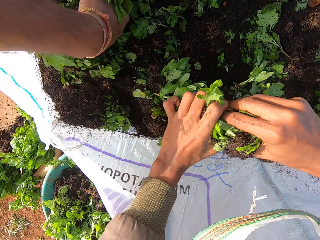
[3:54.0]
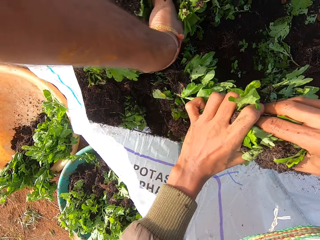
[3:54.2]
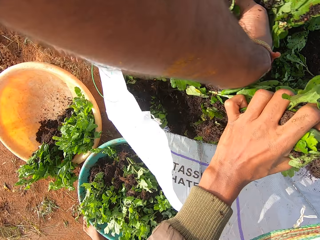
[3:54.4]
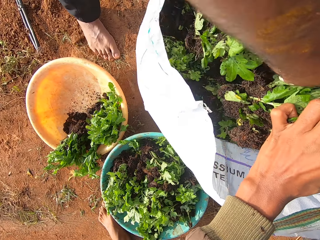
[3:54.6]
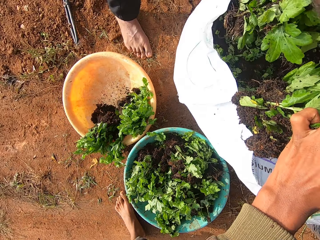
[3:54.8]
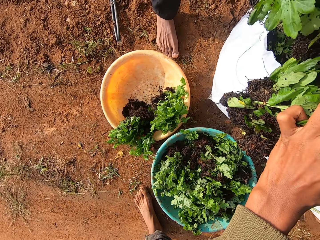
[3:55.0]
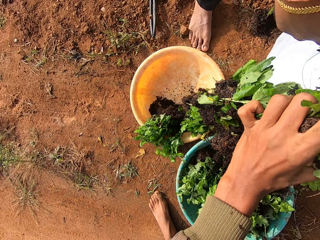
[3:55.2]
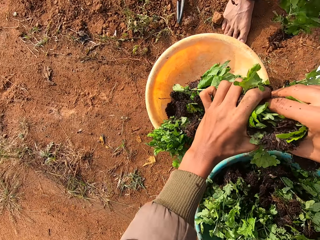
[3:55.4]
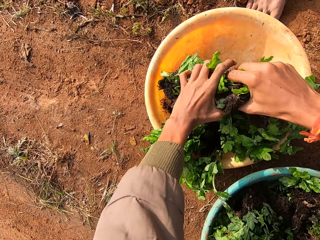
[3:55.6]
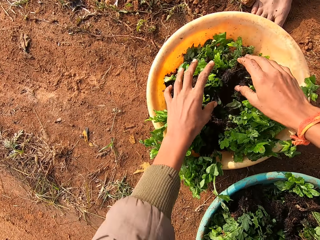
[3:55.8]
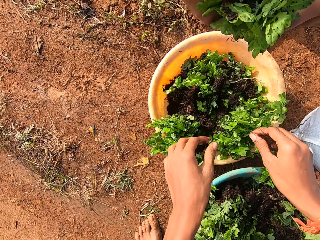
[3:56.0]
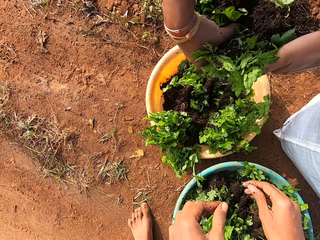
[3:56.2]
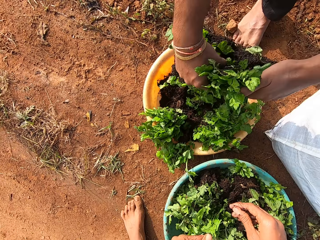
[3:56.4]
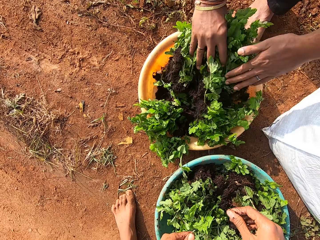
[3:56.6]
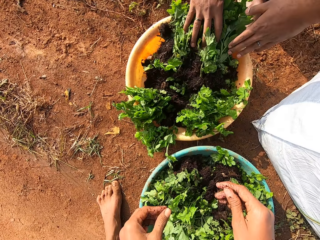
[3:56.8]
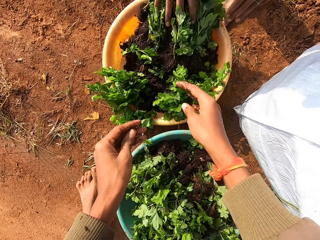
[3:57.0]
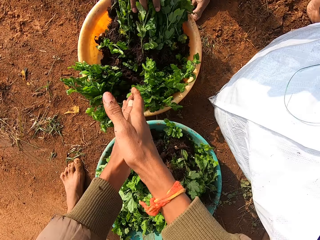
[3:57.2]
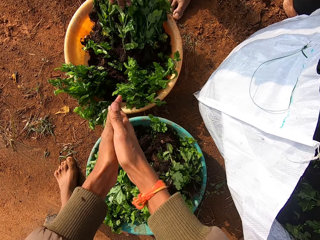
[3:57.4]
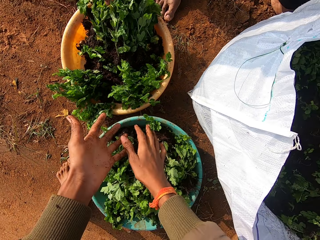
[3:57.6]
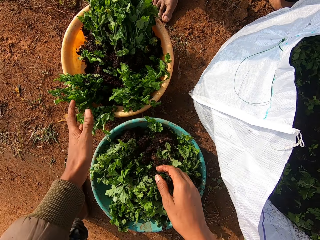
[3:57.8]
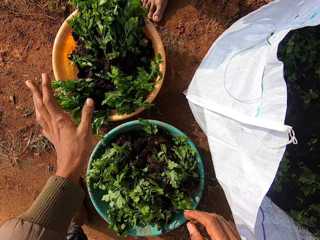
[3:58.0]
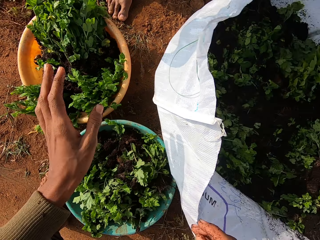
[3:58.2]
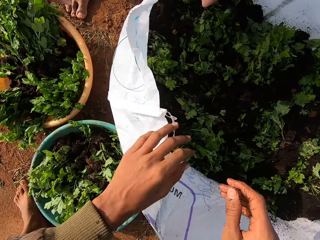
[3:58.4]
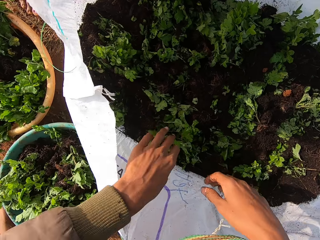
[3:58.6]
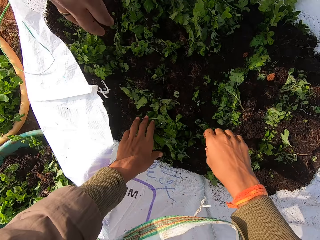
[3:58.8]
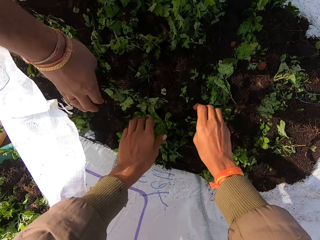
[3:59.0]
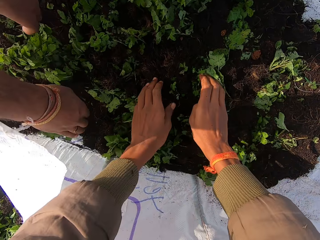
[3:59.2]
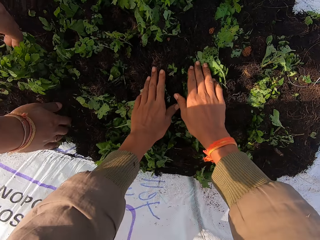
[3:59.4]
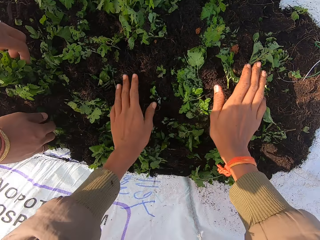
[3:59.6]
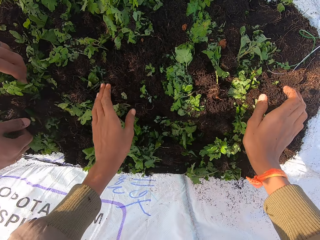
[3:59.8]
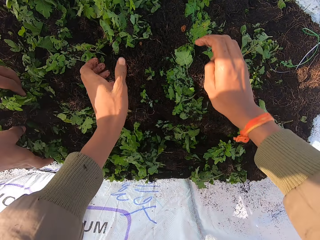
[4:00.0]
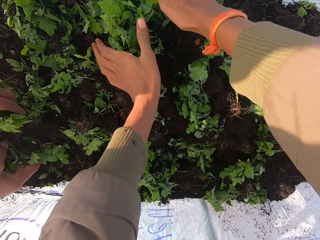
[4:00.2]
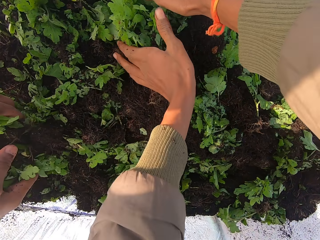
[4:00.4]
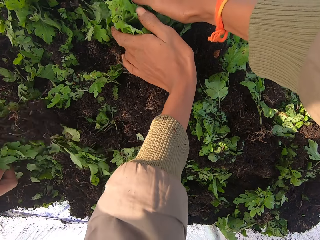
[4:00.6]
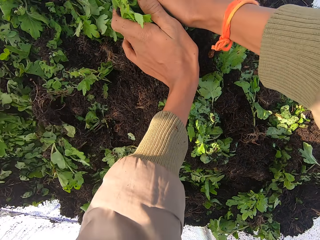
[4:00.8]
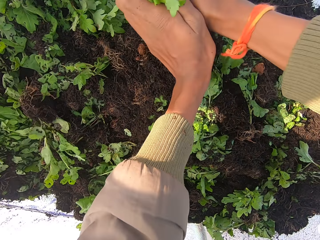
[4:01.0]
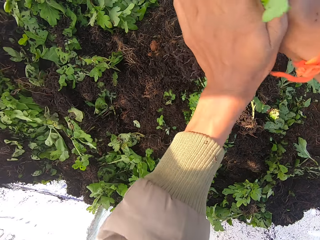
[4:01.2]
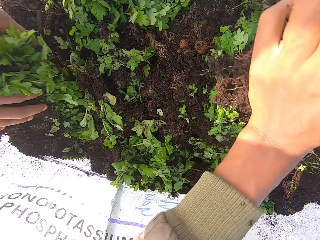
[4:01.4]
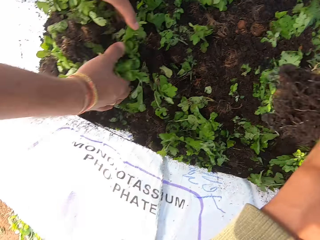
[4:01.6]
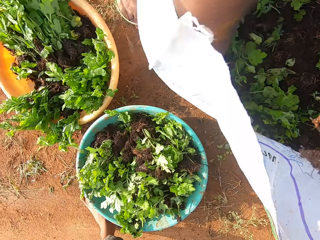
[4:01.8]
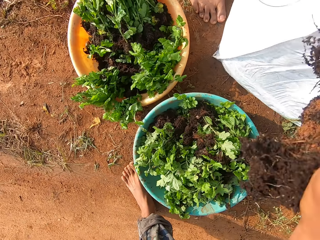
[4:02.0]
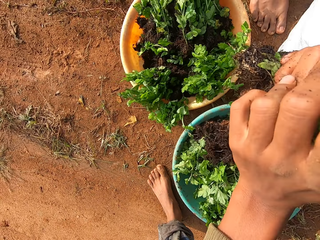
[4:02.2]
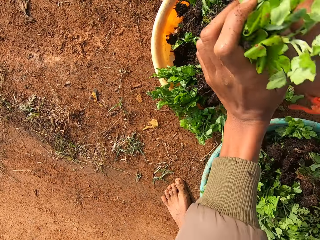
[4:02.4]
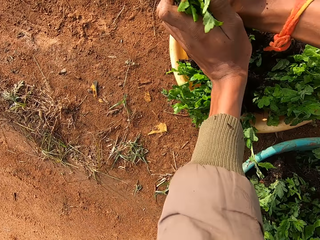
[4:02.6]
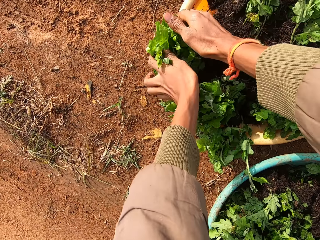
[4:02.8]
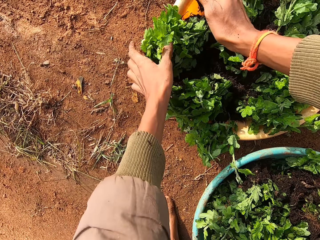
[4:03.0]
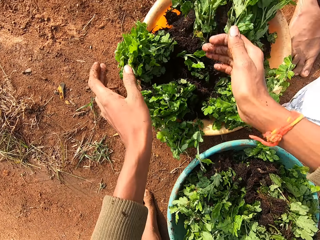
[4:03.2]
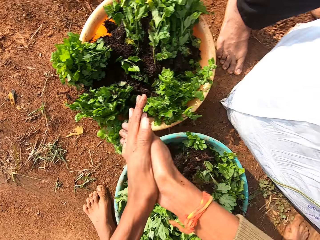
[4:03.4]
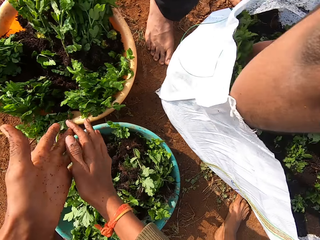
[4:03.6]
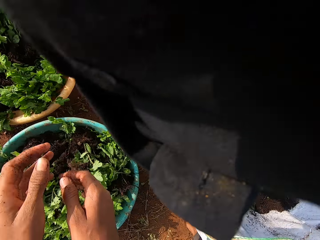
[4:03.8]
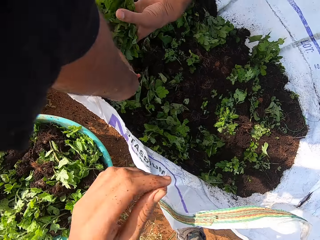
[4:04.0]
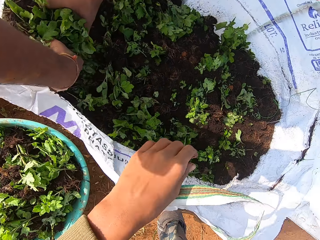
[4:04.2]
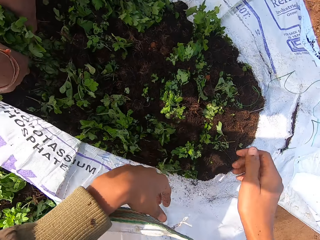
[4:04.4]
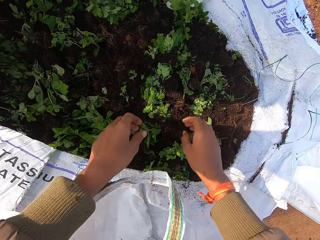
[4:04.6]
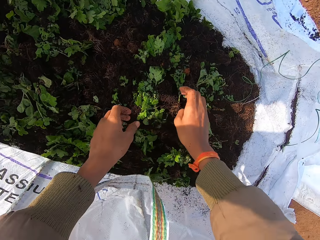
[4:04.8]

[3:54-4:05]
The camera wearer puts the seedling in the basin. The man drops the vegetables in the bowl on the ground with both hands. The camera wearer rubs the hands and speaks. They pick the seedlings from the sack. The man packs vegetables from the sack with both hands. The camera wearer speaks and puts the seedling in the basin.

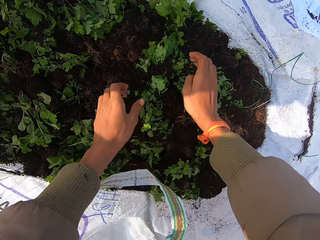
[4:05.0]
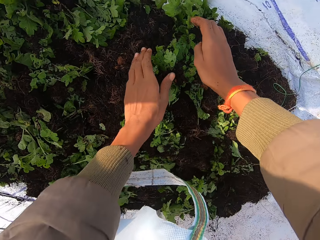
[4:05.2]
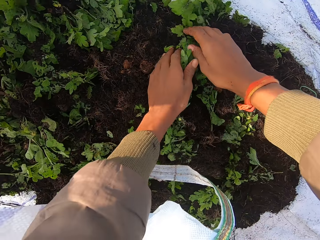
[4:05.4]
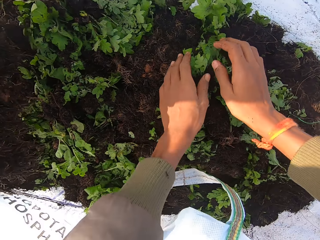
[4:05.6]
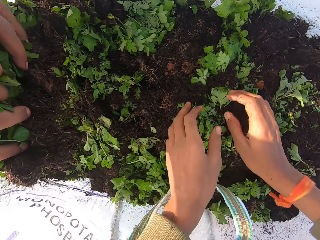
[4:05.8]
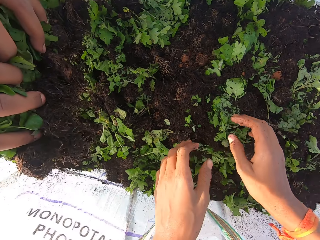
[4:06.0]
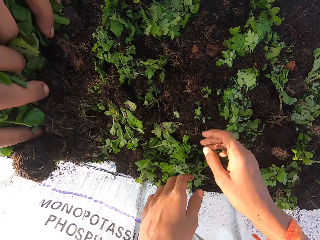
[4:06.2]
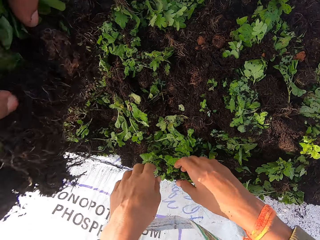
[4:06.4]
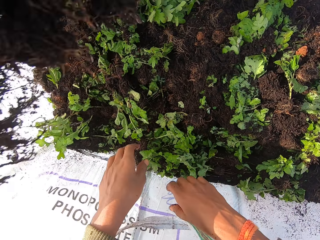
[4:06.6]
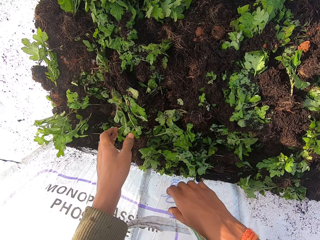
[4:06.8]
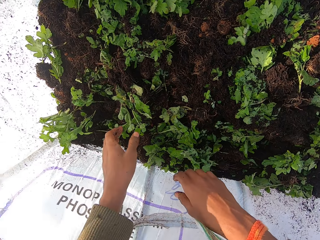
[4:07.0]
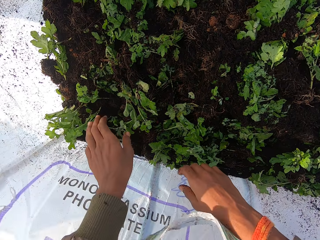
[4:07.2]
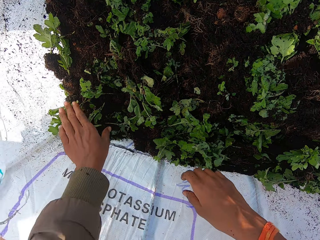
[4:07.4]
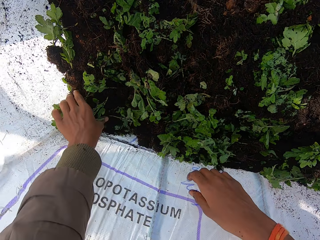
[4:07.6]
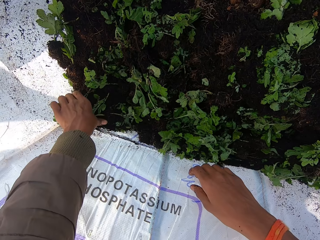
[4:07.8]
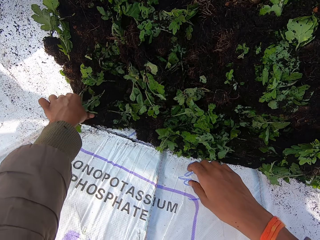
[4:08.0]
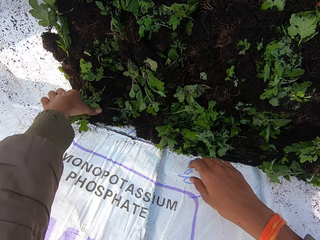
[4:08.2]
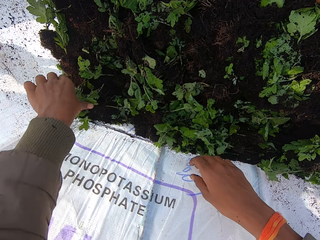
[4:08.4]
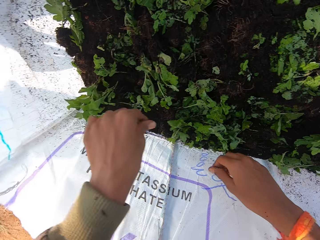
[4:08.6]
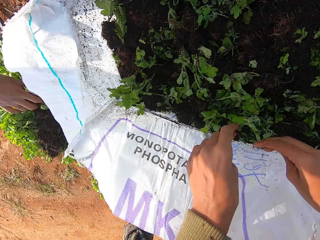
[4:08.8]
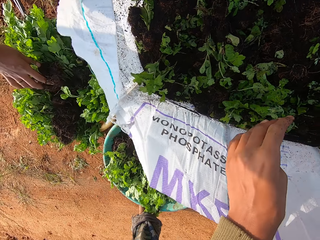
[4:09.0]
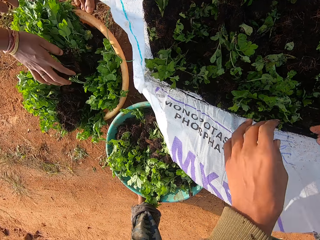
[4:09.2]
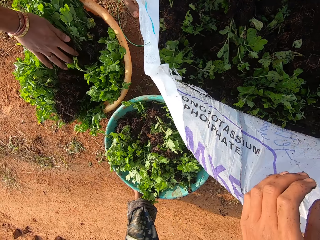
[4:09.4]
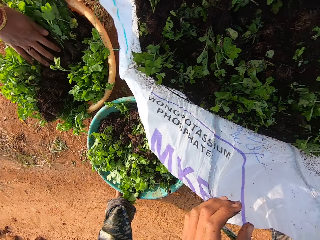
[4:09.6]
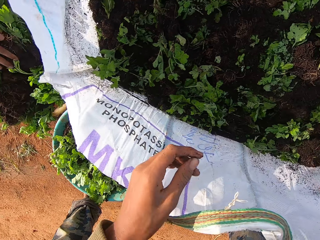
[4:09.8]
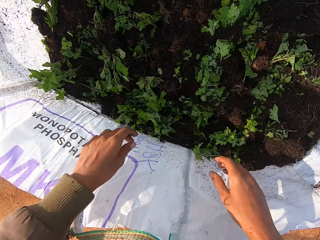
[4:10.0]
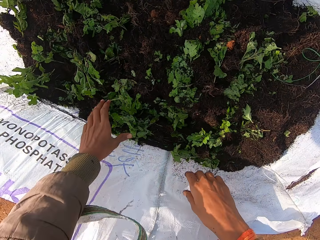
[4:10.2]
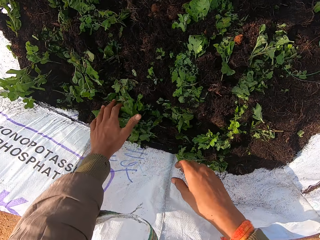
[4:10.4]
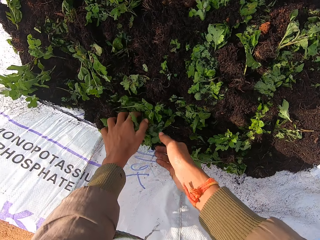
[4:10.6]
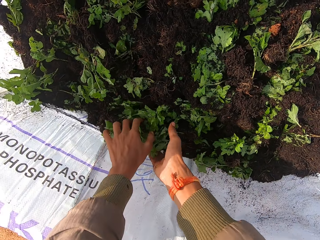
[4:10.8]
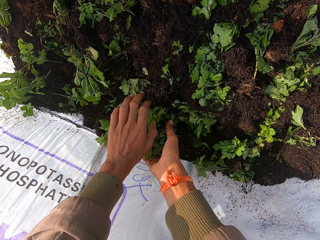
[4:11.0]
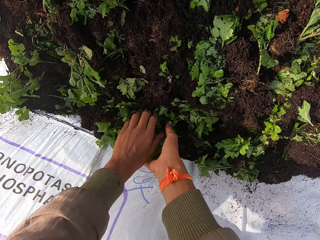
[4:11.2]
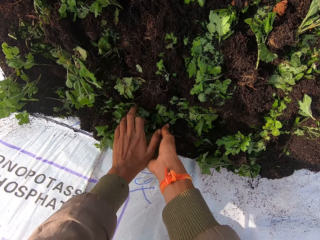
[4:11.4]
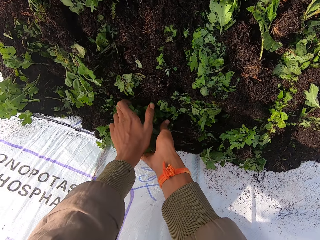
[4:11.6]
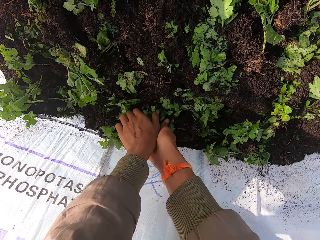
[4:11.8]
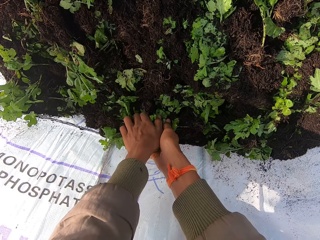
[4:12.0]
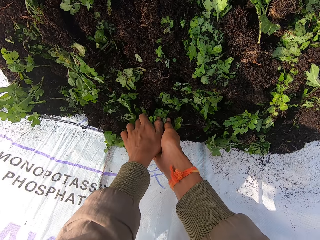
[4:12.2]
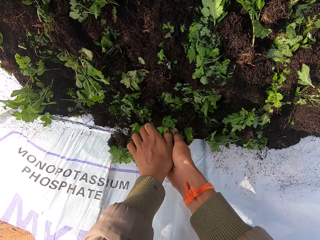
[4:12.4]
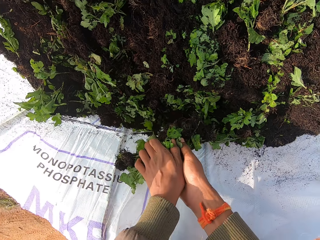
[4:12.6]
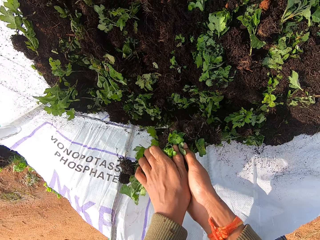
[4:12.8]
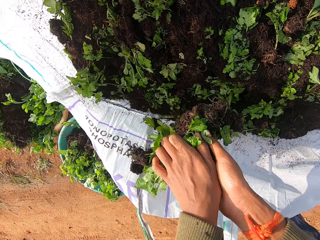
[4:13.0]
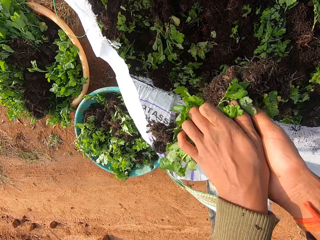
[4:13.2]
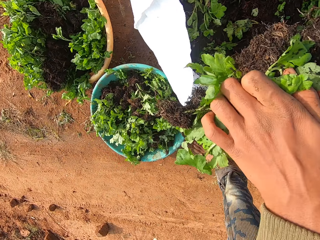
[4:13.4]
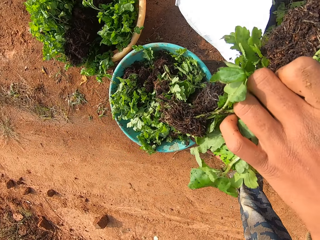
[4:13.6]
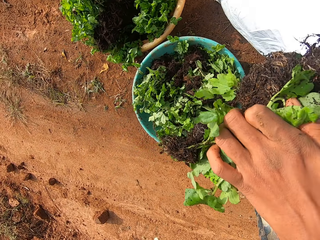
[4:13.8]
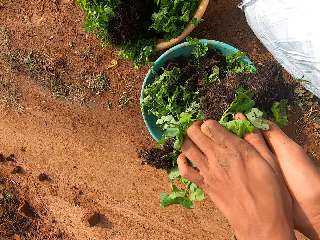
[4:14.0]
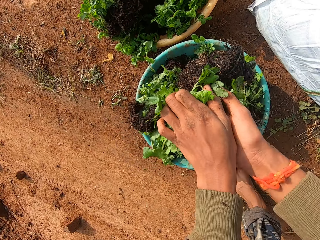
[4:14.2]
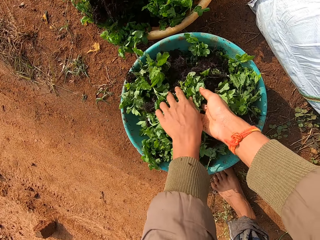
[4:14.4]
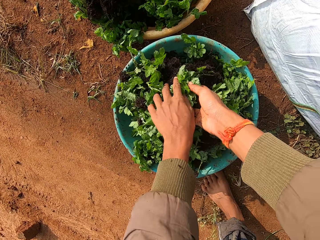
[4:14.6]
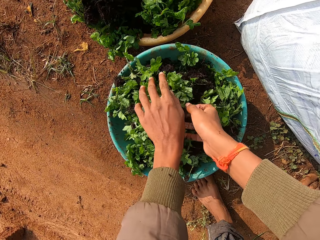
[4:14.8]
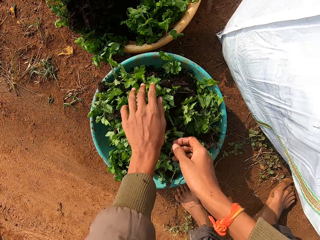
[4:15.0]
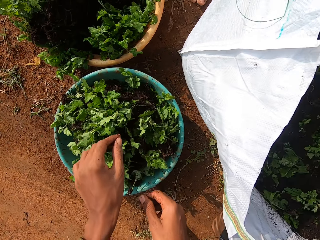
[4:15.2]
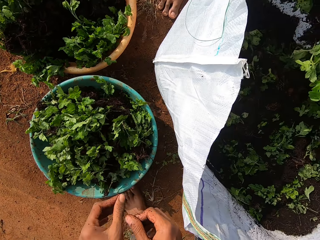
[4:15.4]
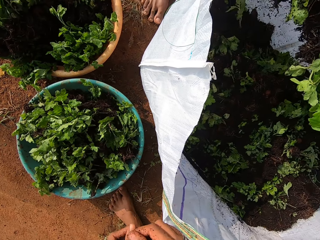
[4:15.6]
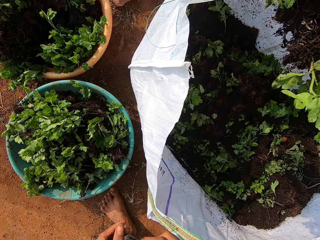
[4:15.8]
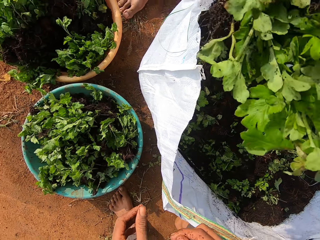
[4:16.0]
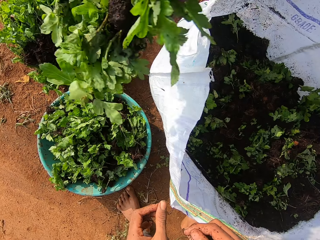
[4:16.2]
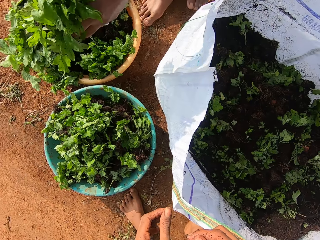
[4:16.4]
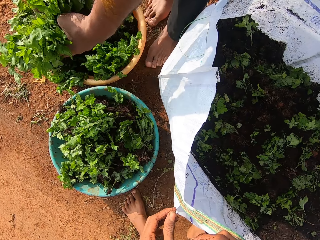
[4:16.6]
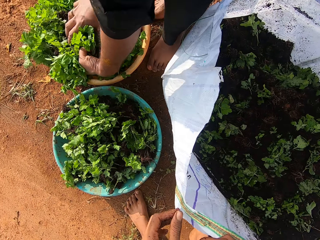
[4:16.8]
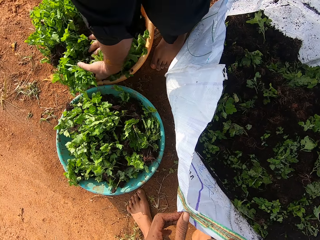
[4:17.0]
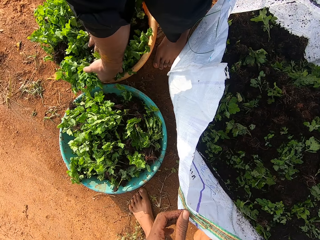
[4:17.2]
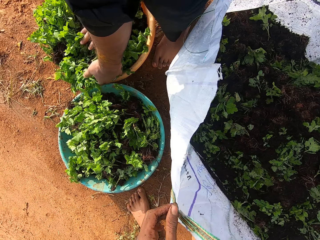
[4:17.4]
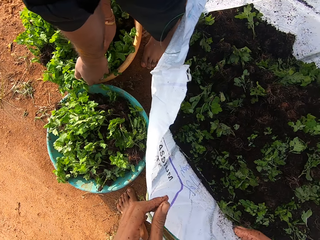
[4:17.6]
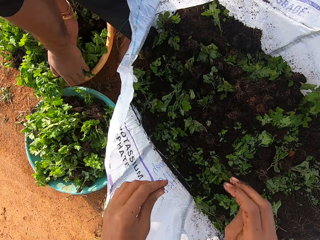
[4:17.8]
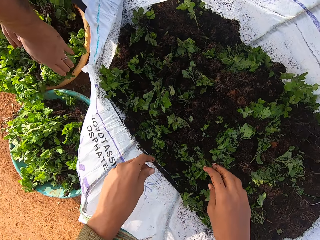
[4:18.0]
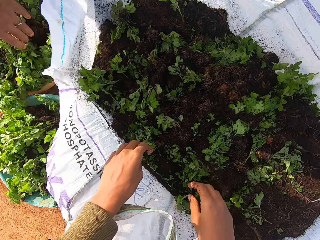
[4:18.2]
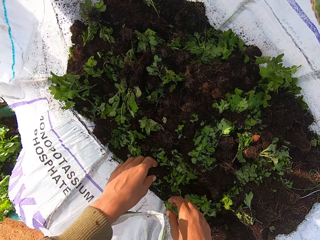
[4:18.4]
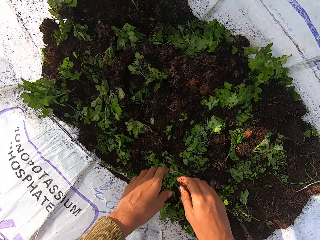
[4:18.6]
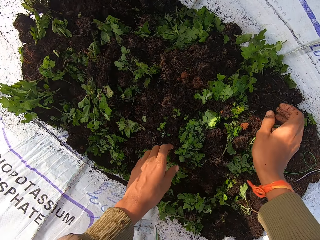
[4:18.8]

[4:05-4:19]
The camera wearer picks the seedlings from the sack. He touches a vegetable in the sack with both hands and speaks. He touches a vegetable in the sack with his left hand. The man puts the seedling in the basin. The camera wearer packs vegetables from the sack with both hands. He drops the vegetables in the bowl on the ground with both hands. The man packs vegetables from the sack with both hands and drops the vegetables in the bowl on the ground with both hands.
